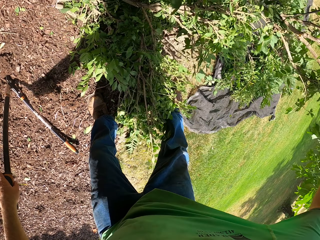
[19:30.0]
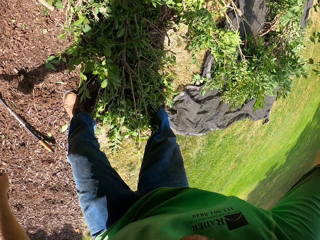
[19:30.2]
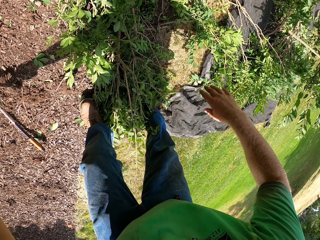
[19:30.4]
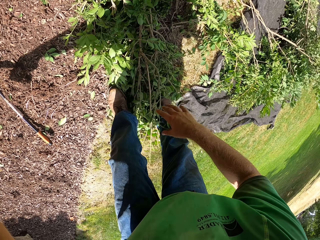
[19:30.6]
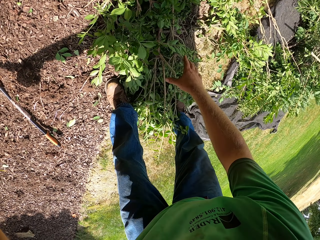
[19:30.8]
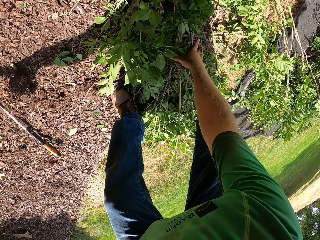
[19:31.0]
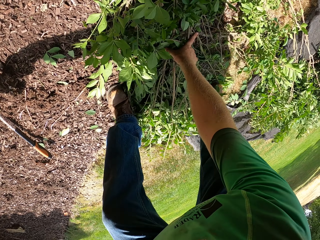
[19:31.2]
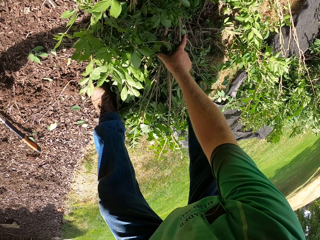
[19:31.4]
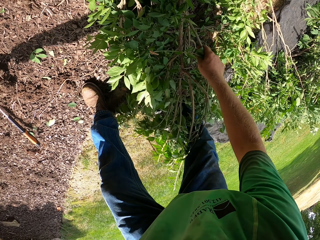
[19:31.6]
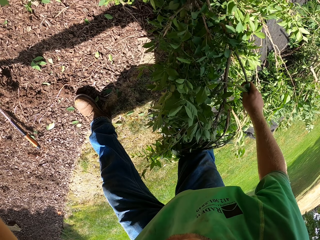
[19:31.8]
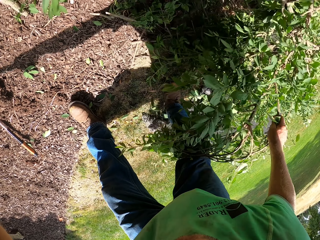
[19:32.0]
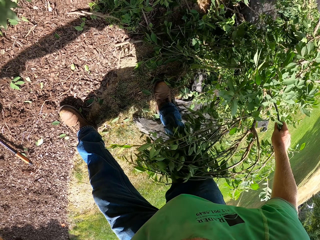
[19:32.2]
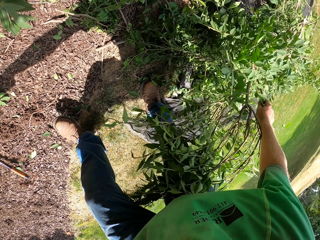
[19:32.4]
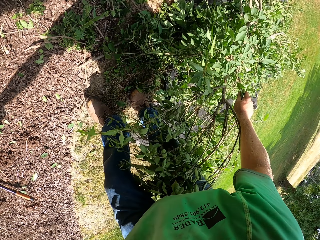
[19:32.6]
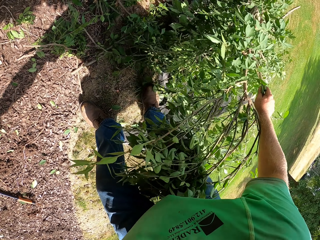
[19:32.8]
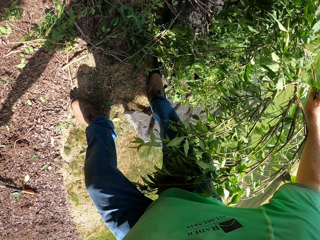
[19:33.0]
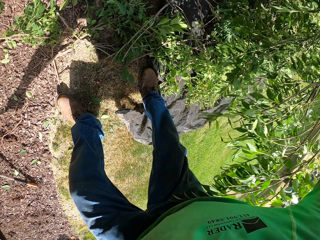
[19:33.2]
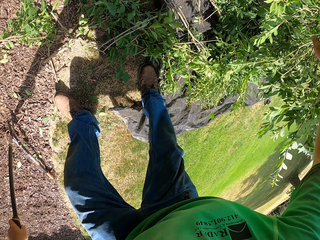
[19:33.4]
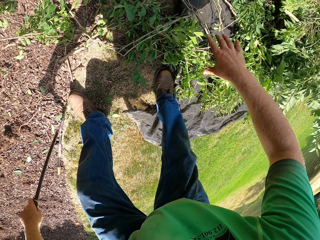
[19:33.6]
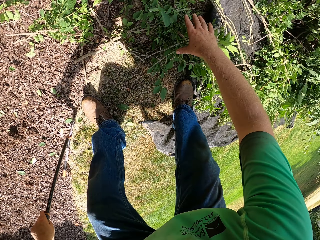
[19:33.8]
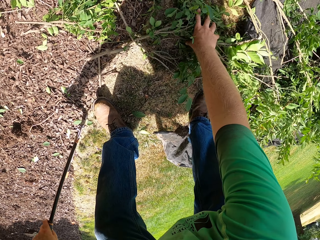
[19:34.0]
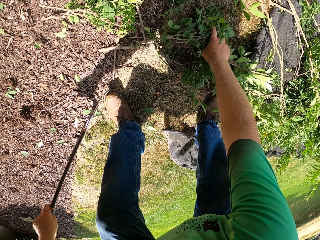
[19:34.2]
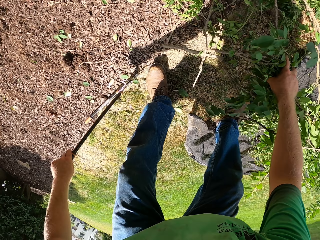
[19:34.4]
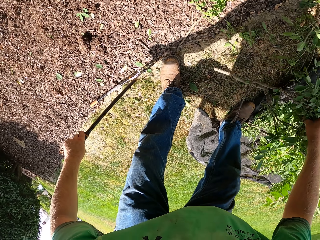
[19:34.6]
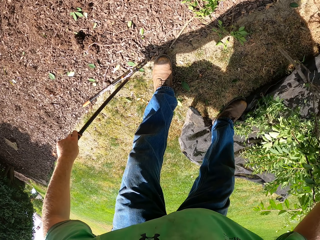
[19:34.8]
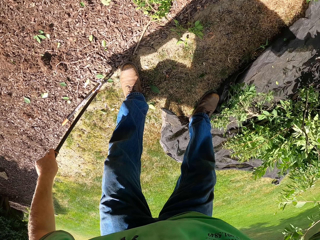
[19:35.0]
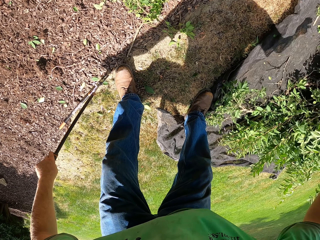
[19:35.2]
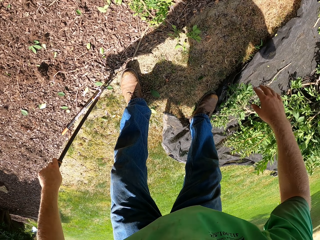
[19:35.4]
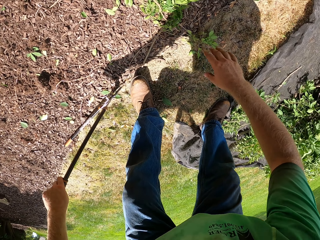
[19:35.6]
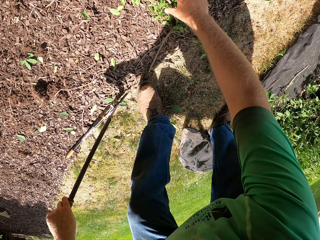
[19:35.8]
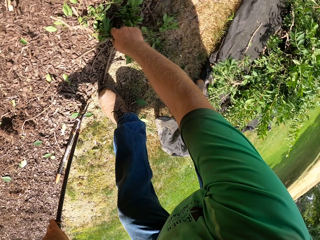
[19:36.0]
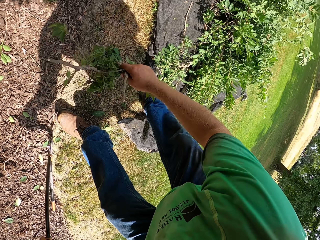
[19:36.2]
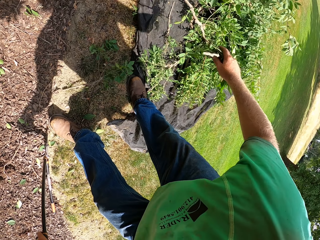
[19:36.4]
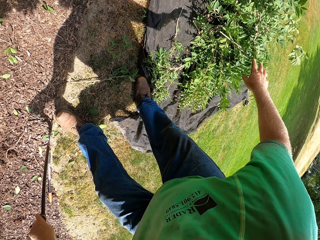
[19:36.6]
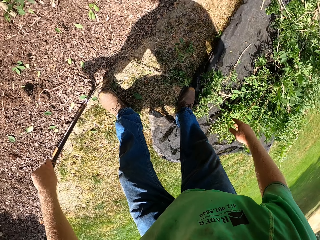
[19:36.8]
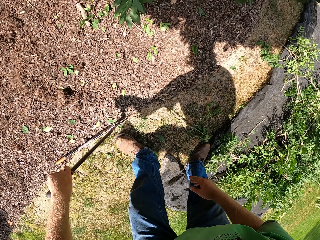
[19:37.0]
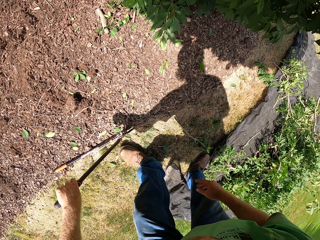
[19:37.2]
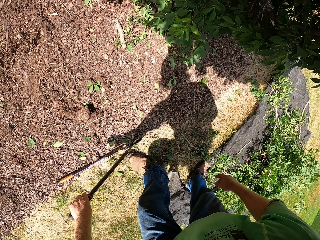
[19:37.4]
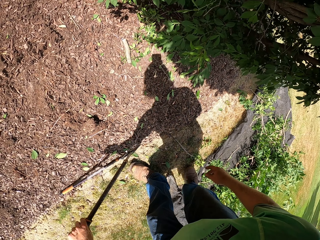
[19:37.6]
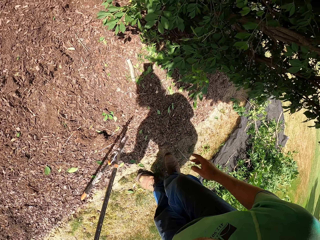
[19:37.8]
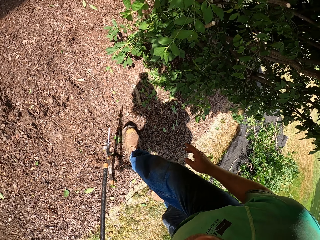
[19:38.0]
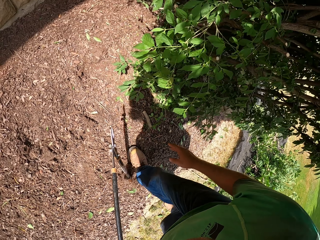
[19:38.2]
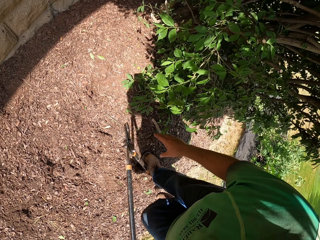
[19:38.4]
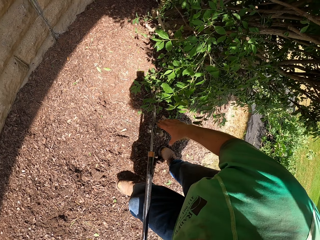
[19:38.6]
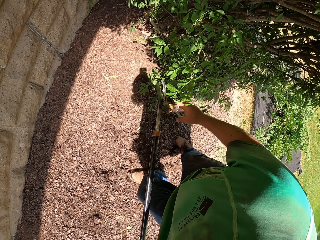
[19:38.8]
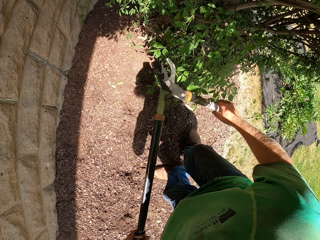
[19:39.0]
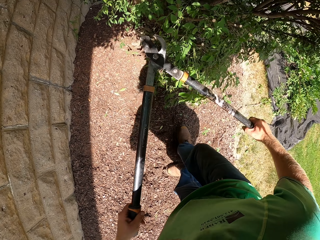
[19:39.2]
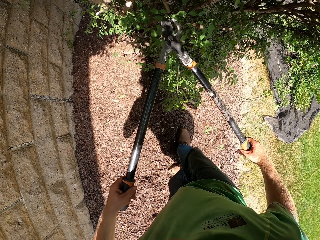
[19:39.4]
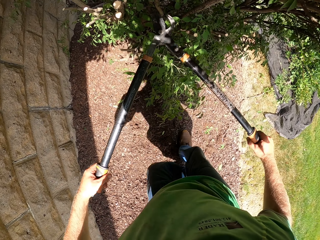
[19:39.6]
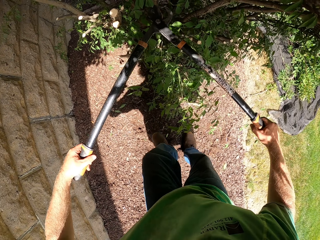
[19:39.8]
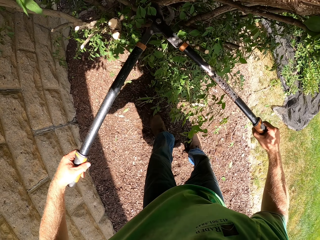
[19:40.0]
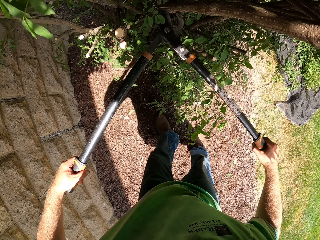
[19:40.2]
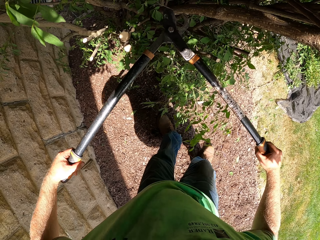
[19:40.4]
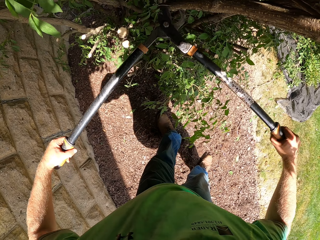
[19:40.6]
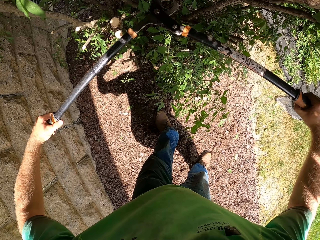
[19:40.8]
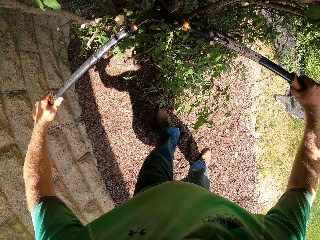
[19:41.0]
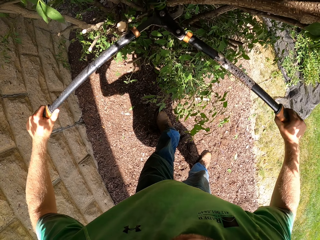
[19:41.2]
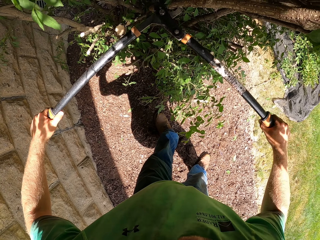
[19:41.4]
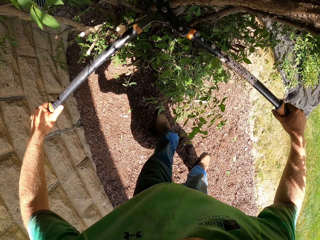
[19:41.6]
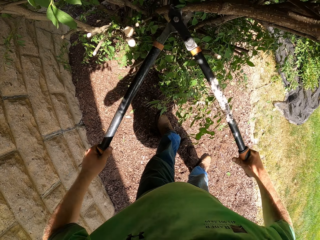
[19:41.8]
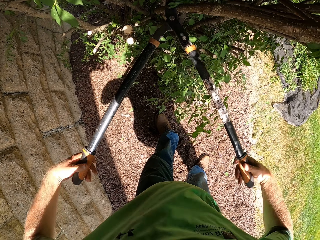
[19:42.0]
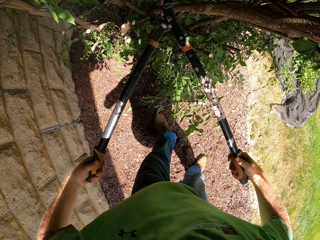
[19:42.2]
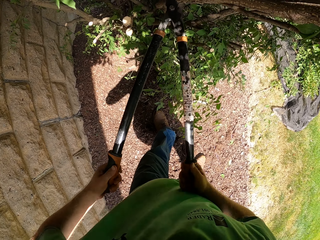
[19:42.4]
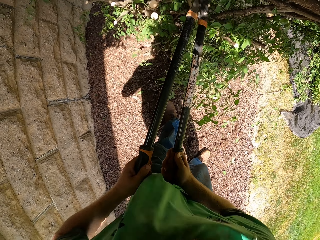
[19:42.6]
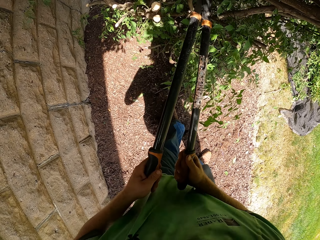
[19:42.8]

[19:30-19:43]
The camera wearer throws the branch of the tree on the tarpaulin on the ground with his right hand. He picks the branch of the tree from the ground with his right hand. He throws the branch of the tree on the tarpaulin on the ground with his right hand. He picks the branches from the ground with his right hand. He throws the branch of the tree on the tarpaulin on the ground with his right hand. He picks leaves from the ground with his right hand and throws the leaves on the tarpaulin on the ground with his right hand. He walks. He trims the tree with the lopper in both hands.

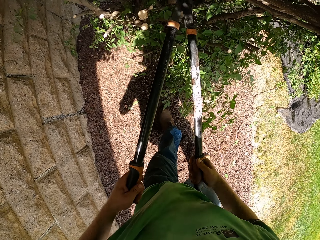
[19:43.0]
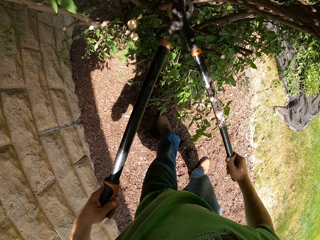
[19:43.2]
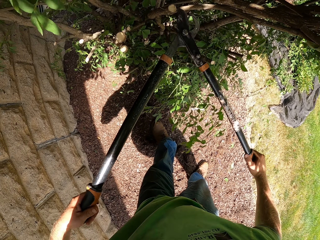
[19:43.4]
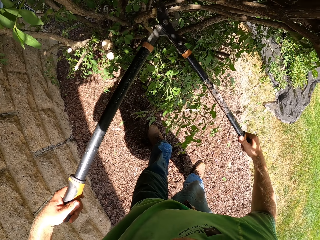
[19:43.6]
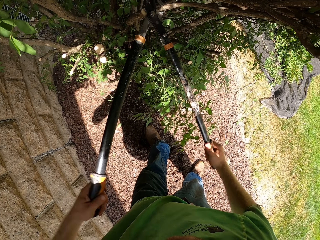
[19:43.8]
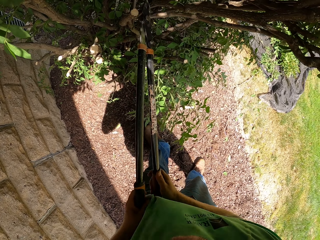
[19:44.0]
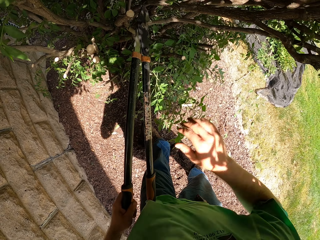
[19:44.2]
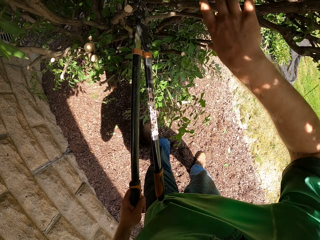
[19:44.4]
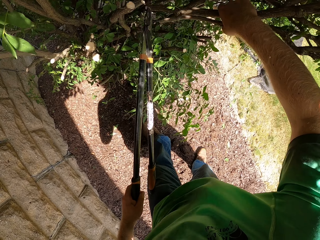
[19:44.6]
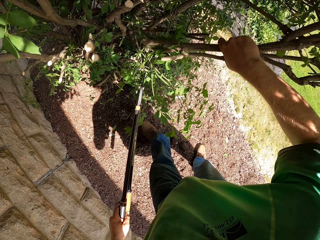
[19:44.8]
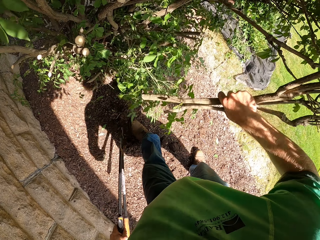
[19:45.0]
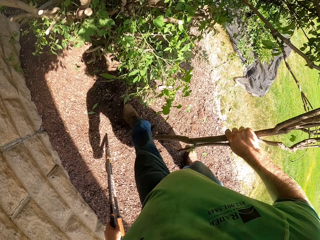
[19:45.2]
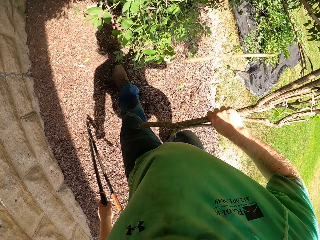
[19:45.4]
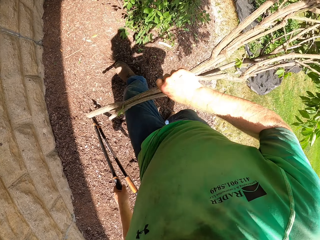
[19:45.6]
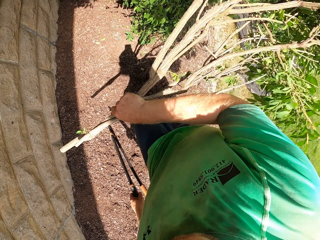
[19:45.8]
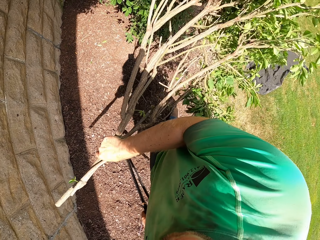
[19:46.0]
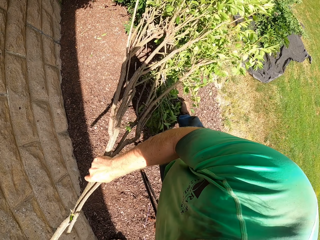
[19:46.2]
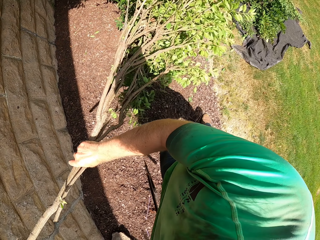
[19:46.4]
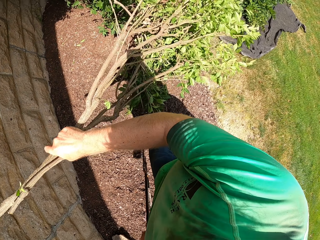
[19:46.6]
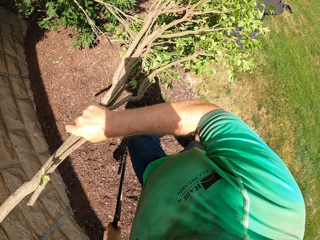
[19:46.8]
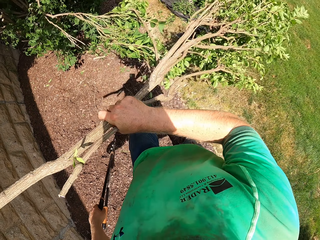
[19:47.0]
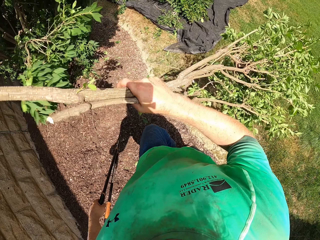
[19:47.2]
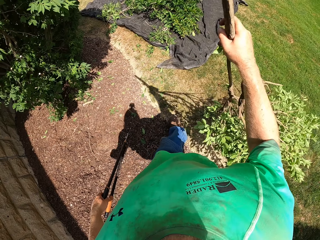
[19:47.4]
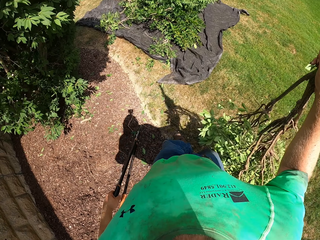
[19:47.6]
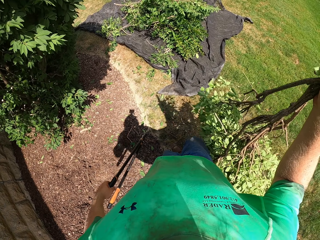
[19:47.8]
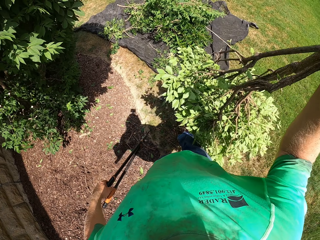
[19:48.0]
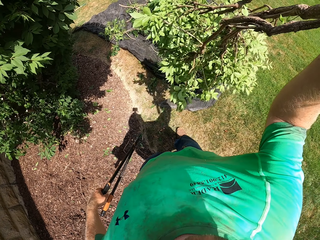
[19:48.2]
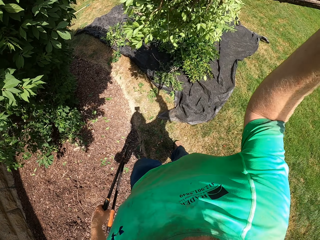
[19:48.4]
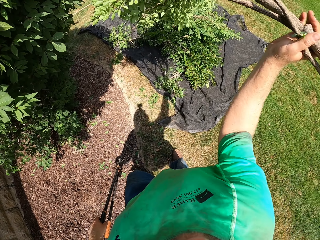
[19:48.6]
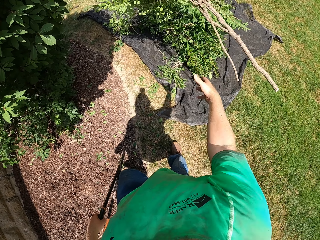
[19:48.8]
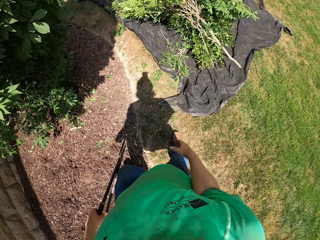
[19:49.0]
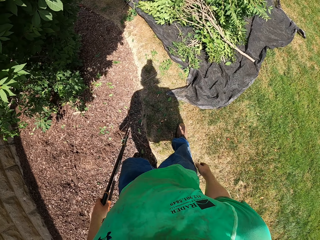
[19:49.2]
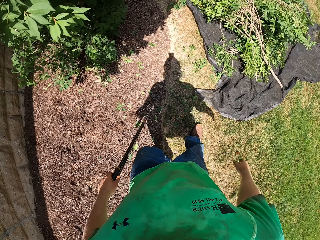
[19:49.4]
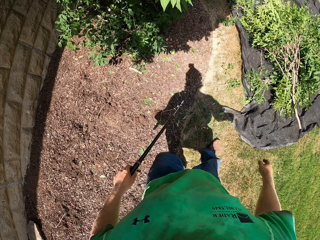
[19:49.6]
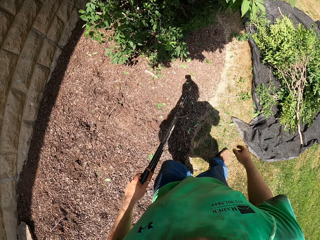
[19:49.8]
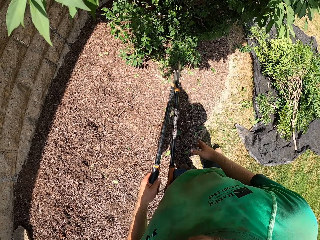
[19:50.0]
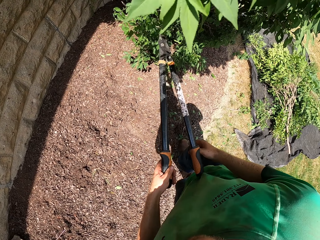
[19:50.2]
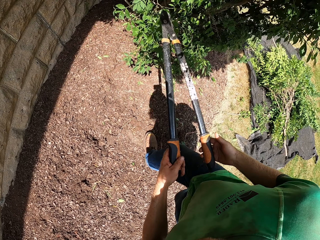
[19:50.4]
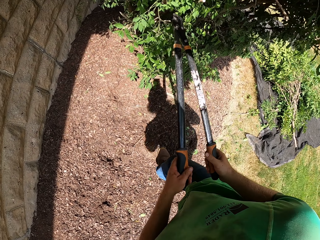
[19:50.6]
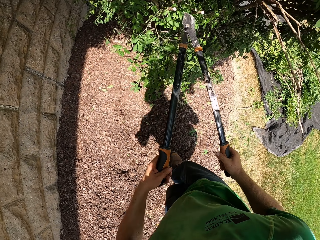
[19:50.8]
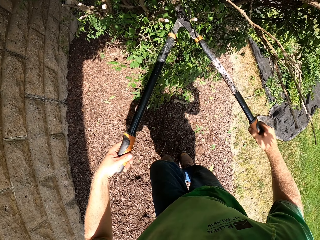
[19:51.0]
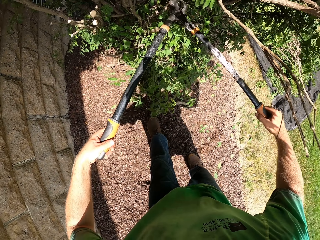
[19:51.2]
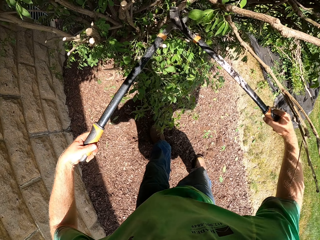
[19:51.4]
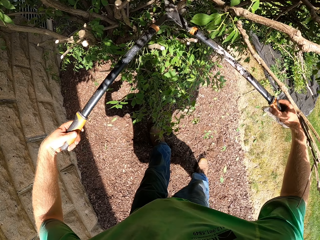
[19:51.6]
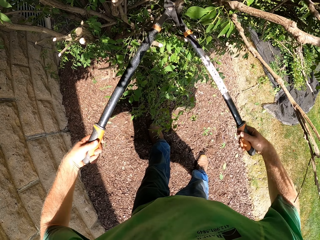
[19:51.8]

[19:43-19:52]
The camera wearer picks a branch of the tree from the tree with his right hand. He throws the branch of the tree on the tarpaulin on the ground with his right hand. He trims the tree with the lopper in both hands.
